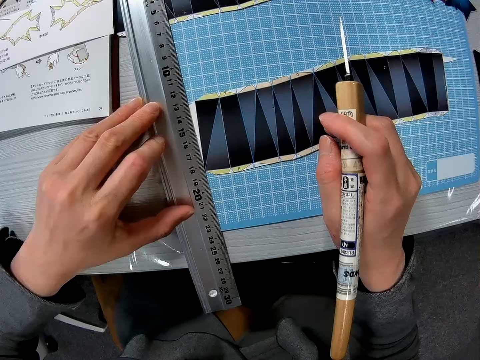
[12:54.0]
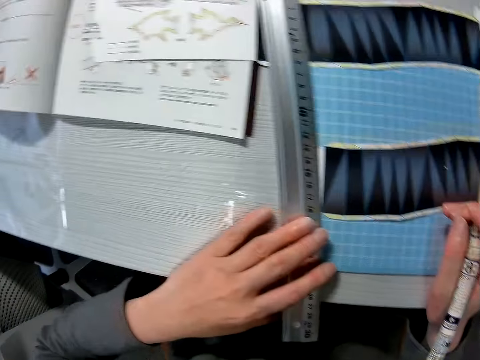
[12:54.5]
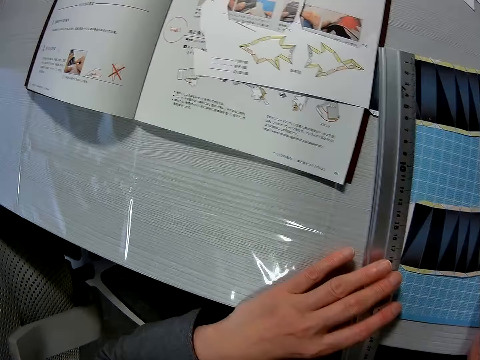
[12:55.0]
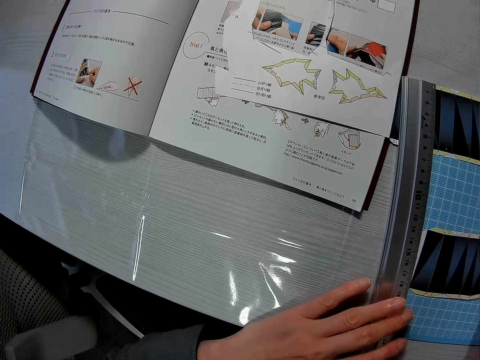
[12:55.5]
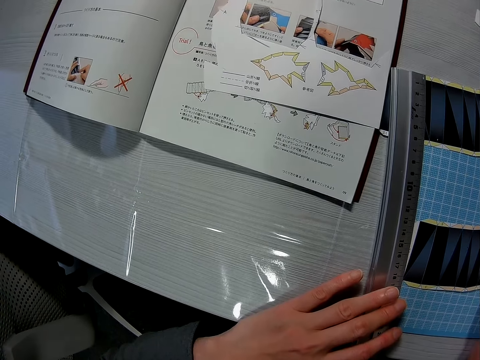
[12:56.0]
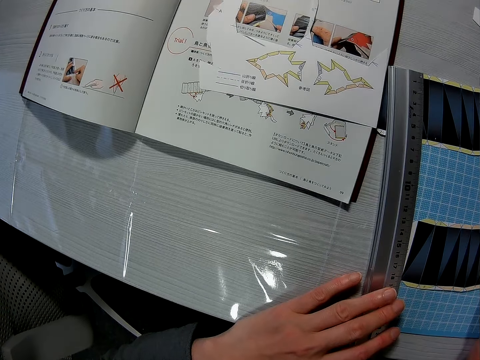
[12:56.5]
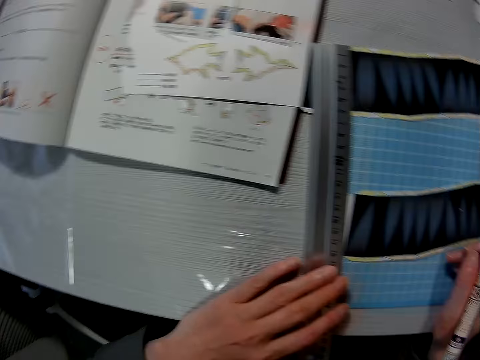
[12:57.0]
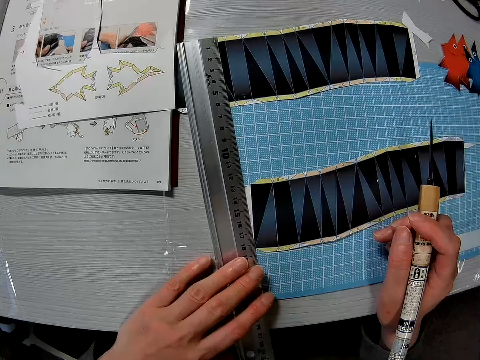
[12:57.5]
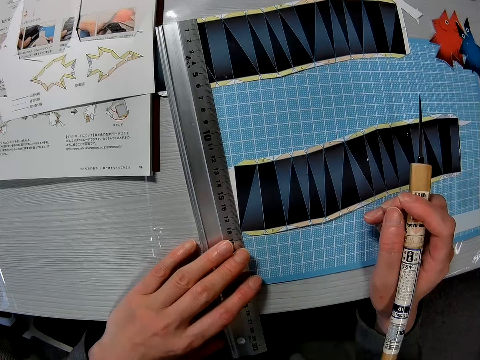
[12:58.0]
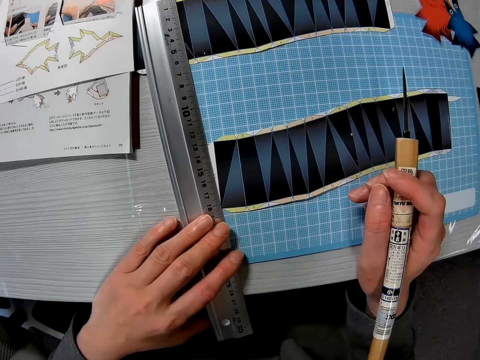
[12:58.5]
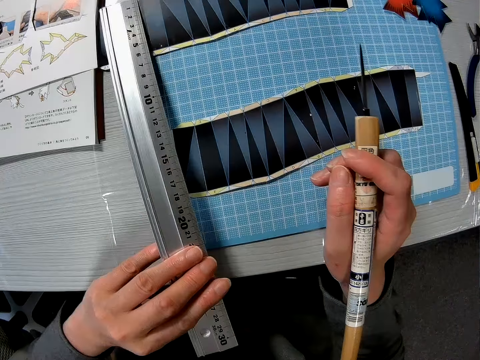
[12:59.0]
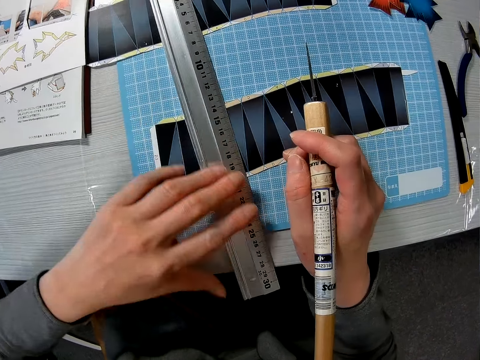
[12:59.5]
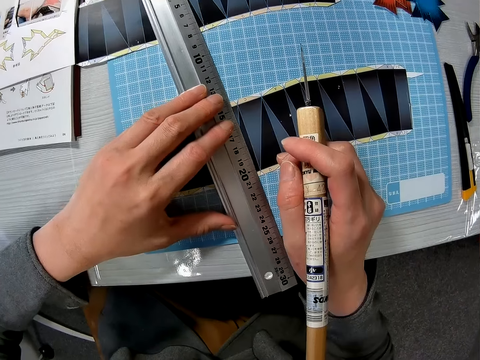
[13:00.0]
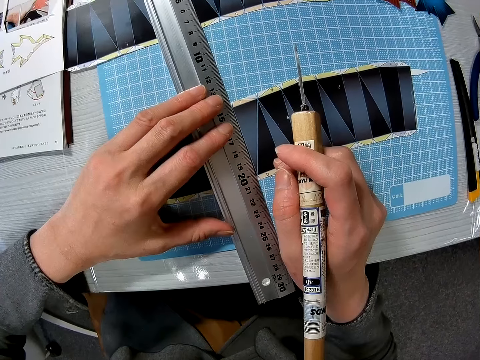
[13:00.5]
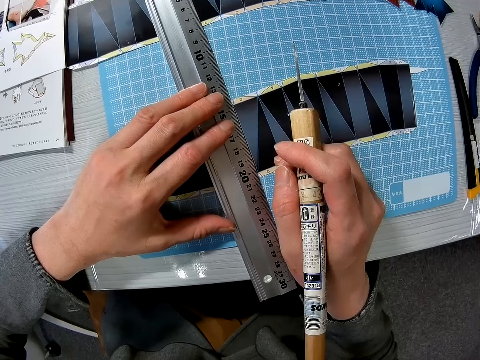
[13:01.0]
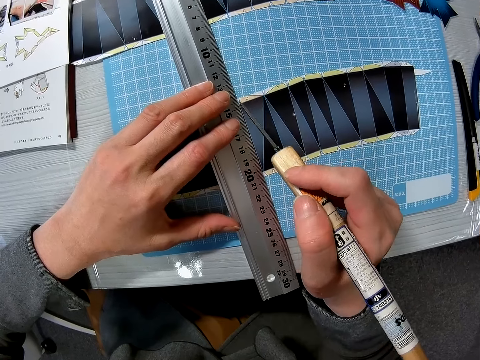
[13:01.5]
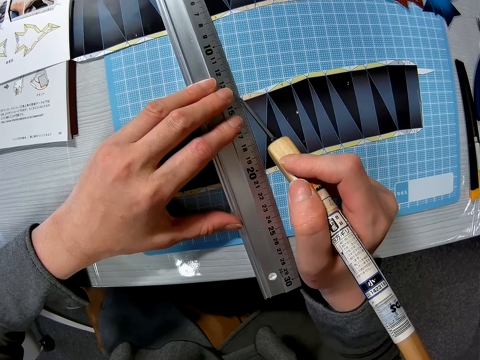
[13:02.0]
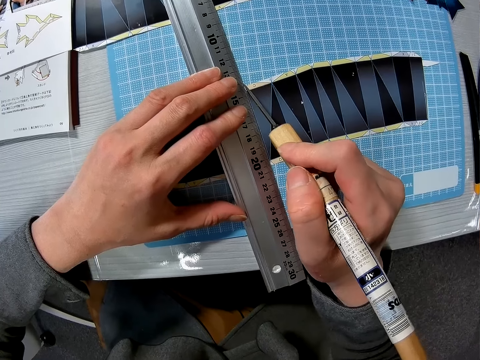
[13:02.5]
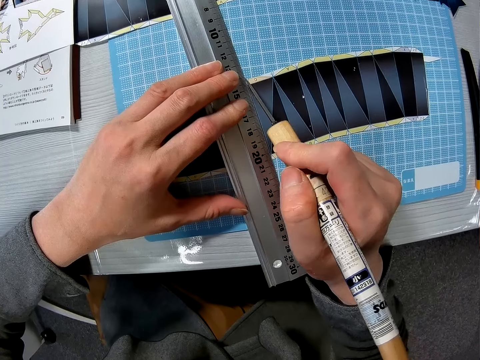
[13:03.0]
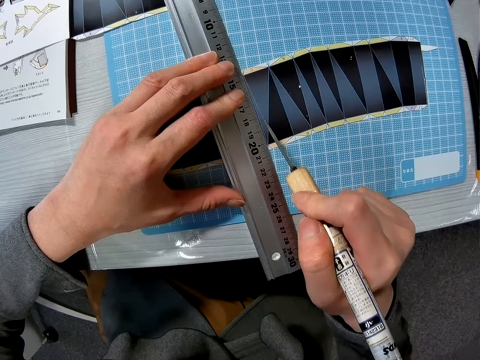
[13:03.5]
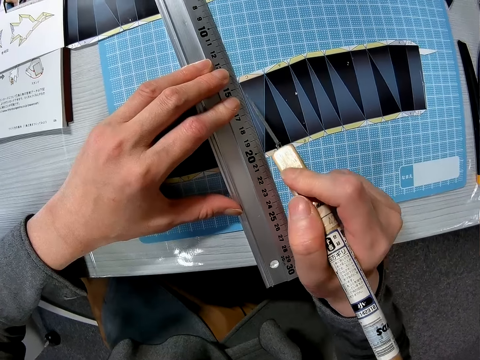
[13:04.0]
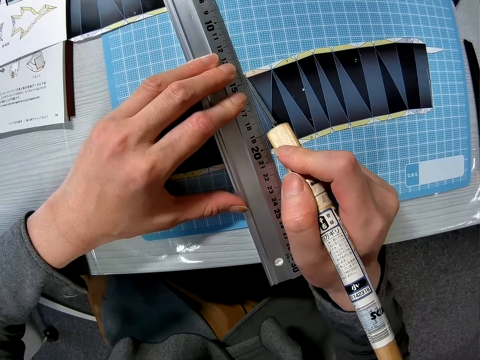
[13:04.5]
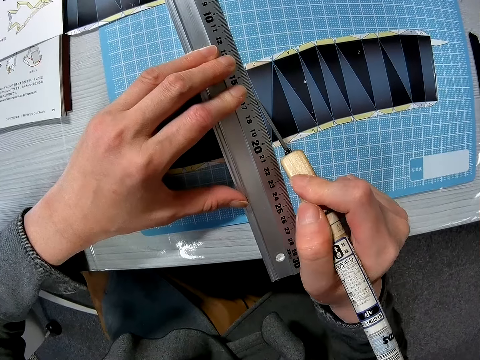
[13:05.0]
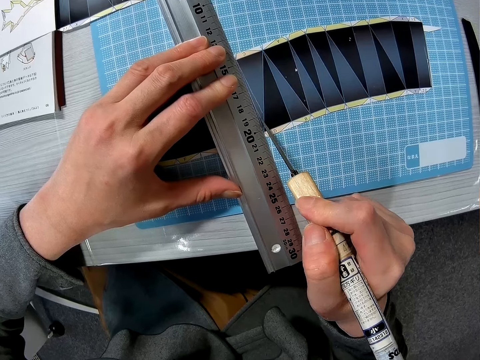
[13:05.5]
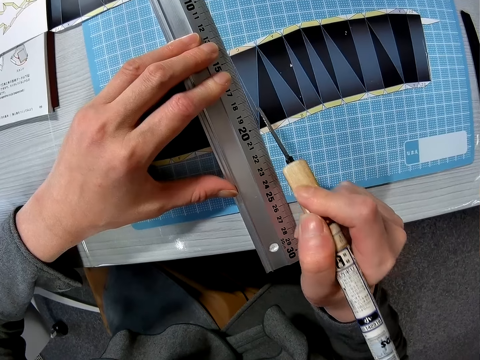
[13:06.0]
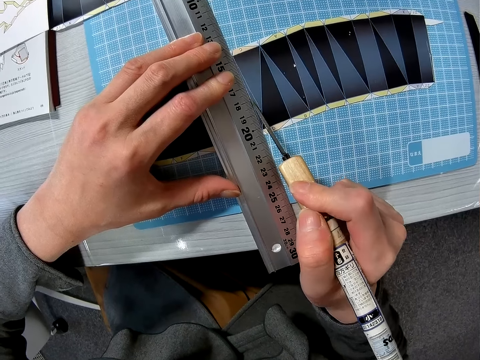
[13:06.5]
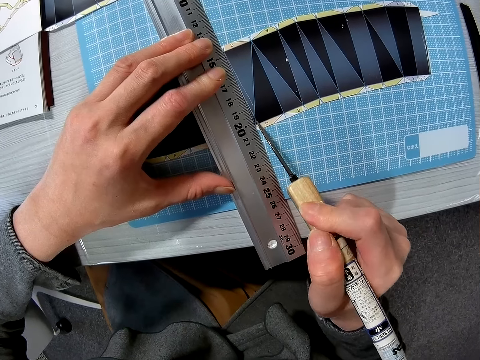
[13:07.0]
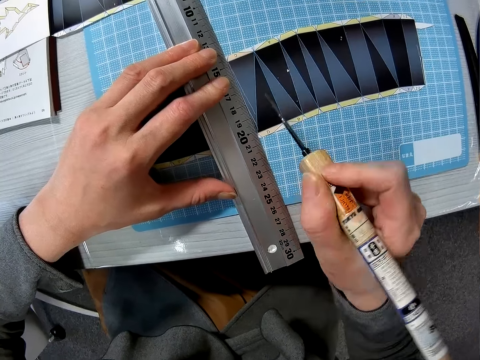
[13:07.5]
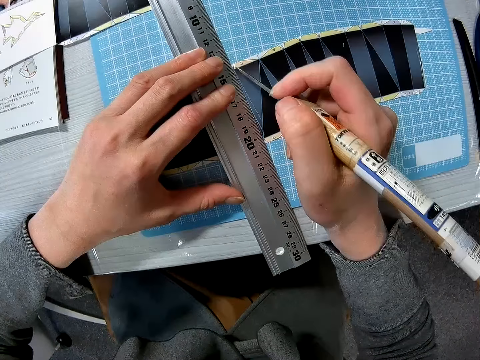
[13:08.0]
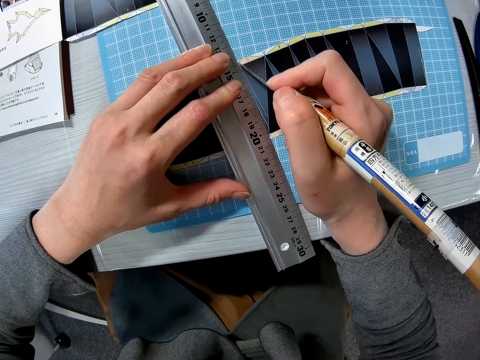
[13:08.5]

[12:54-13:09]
The camera wearer moves the ruler. They hold the ruler. They read through the manual on the table. They look at the paper. They lift the ruler and put the ruler on the paper. They mark the paper. They cut through the paper craft with the cutter knife.

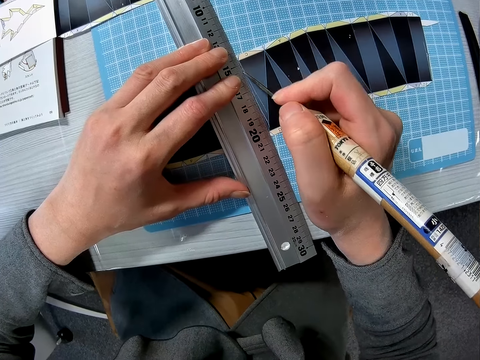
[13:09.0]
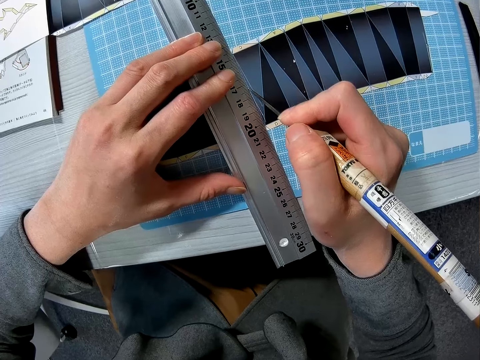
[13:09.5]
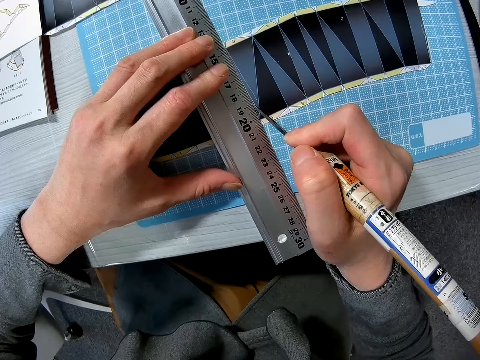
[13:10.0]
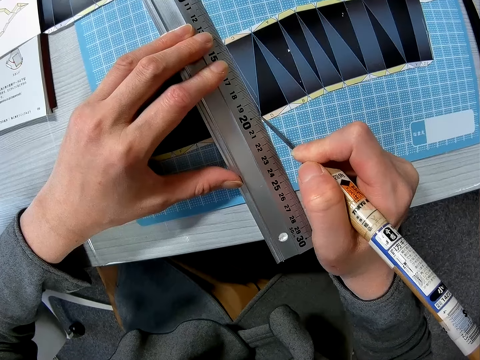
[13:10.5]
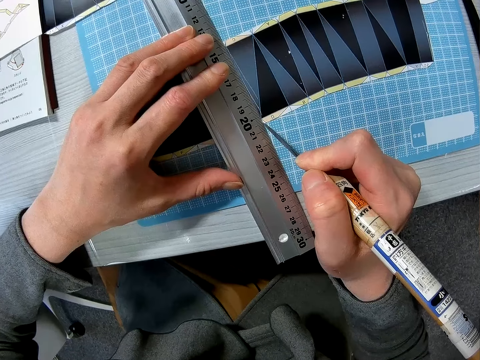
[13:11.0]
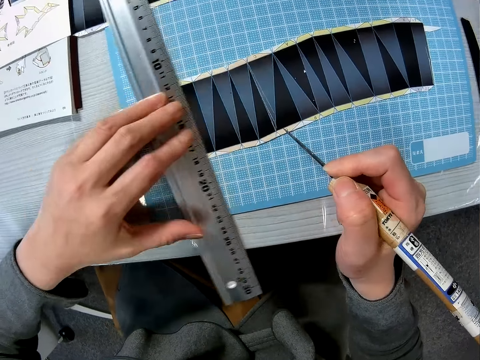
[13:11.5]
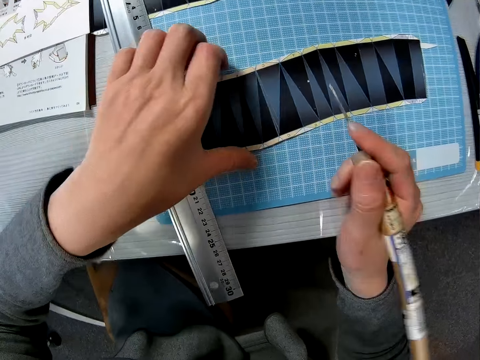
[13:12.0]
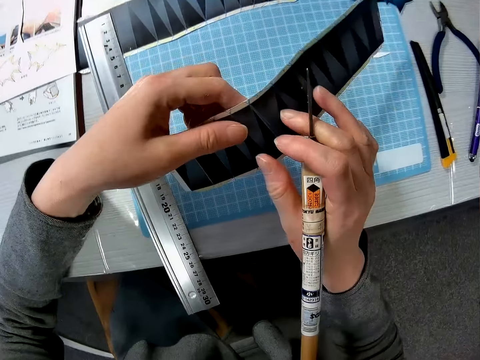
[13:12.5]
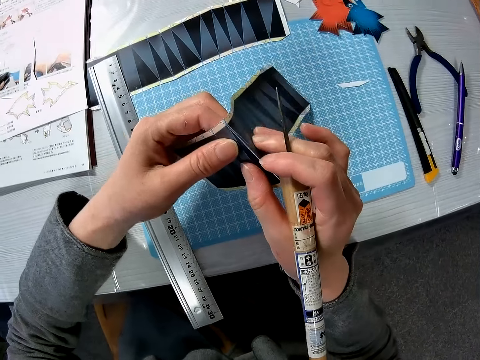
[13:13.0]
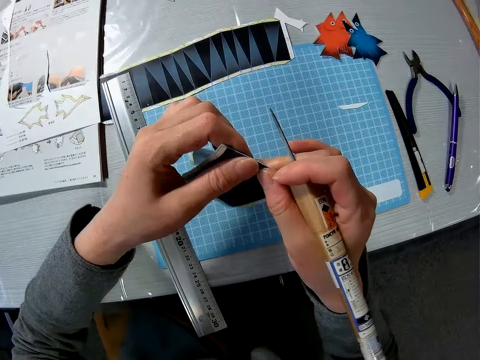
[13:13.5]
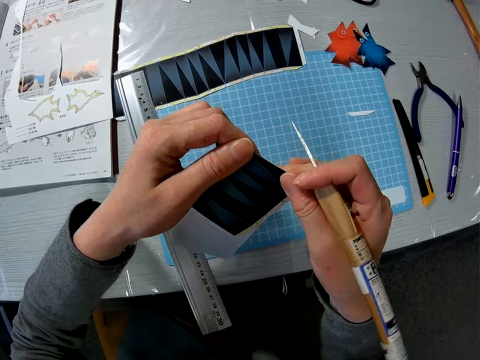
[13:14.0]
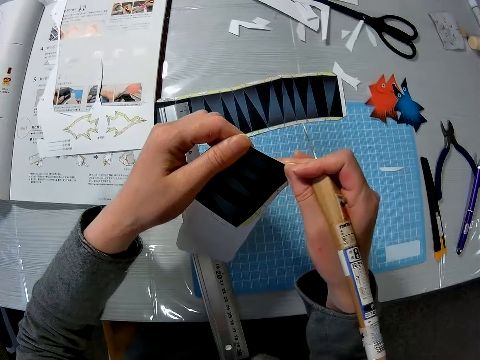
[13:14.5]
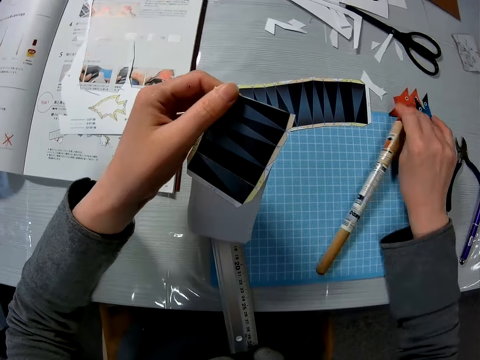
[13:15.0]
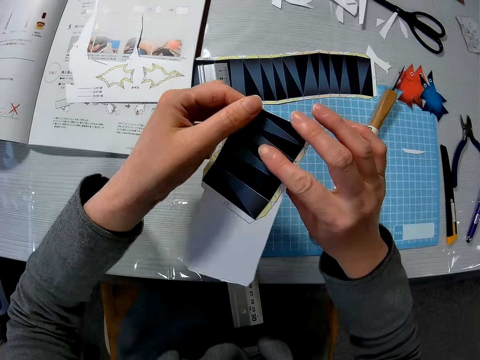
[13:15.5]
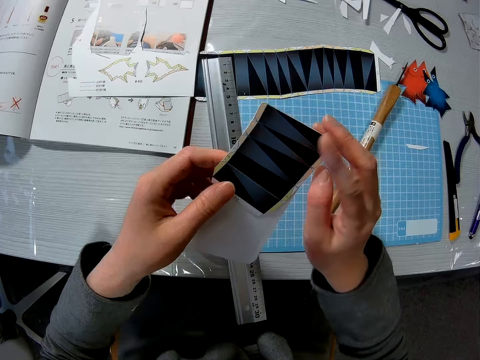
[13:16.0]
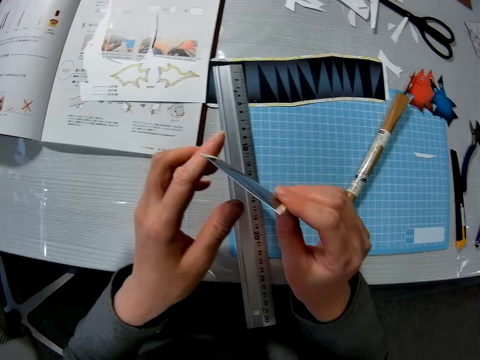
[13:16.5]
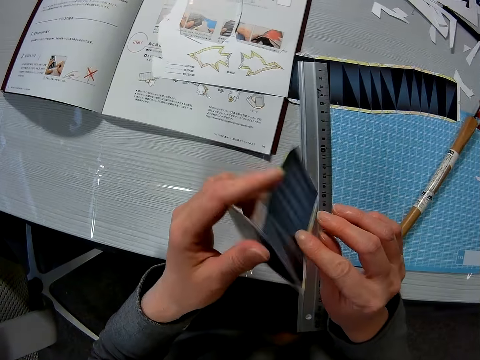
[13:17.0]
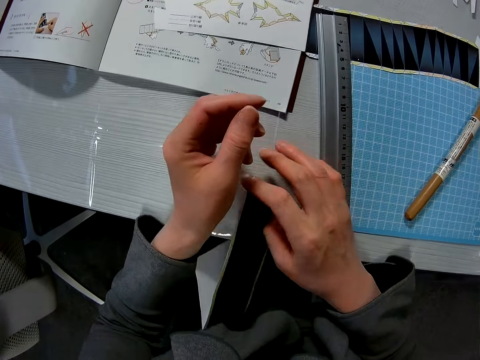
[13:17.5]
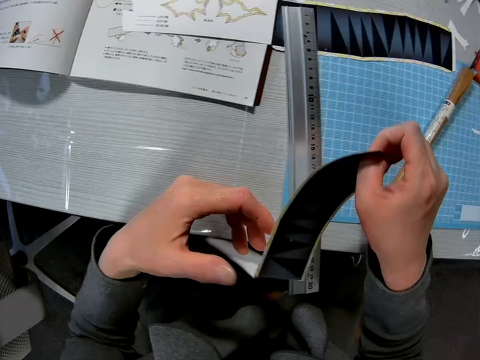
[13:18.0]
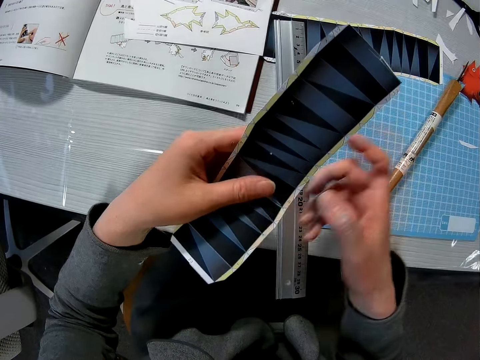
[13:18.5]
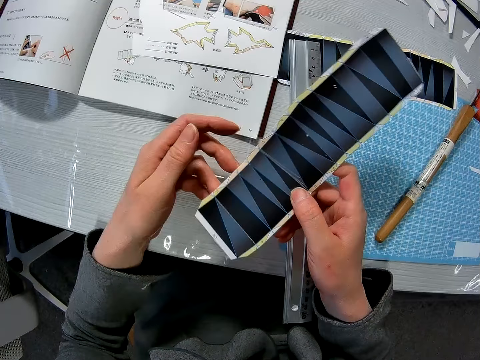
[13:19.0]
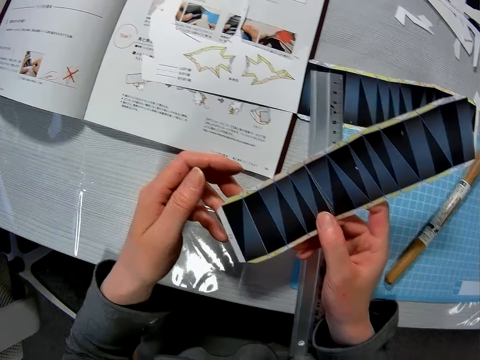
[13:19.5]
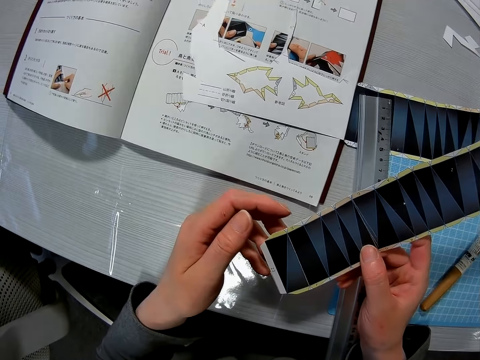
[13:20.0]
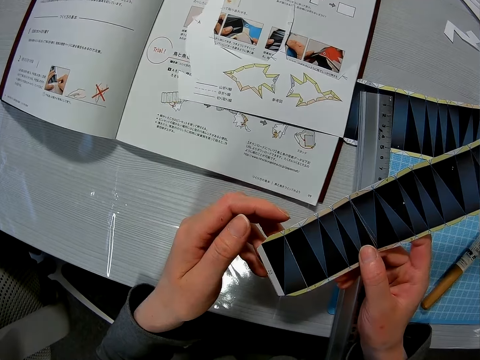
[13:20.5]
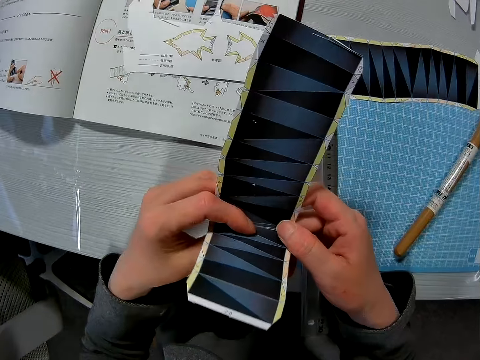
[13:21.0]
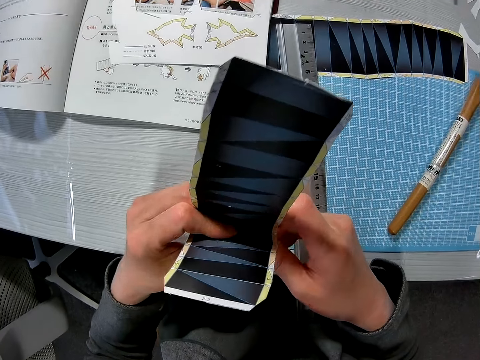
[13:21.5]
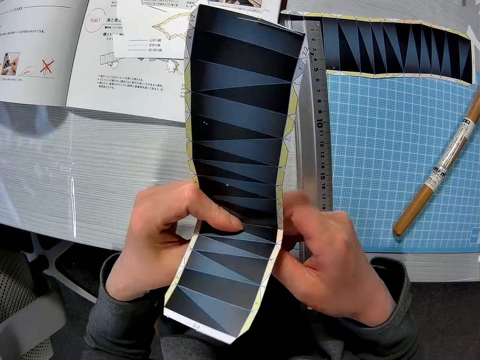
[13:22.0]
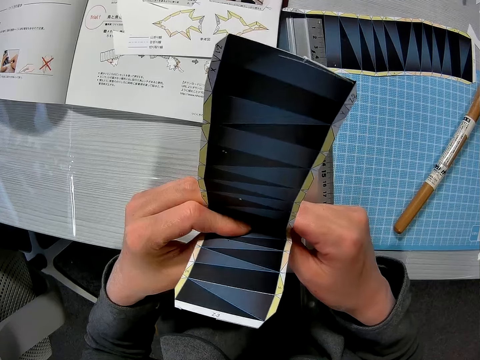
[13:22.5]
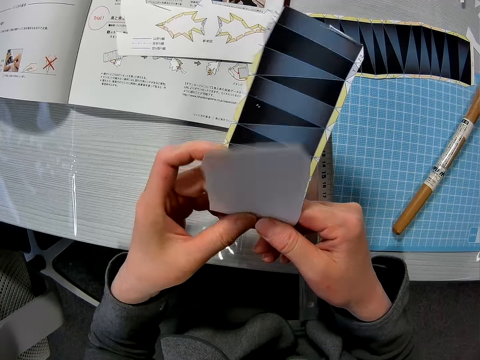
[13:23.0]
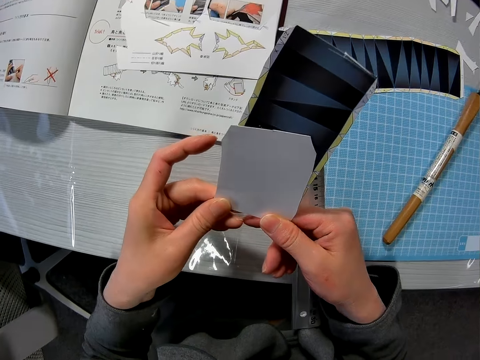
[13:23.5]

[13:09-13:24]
The camera wearer moves the ruler. They hold the paper. They fold the paper craft. They drop the cutter knife on the table. They hold the paper with both hands. They fold the paper craft. They drop the paper, pick the paper and hold the paper with both hands. They hold the paper with one hand. They read through the manual on the table. They fold the paper craft. They hold the paper with both hands.
